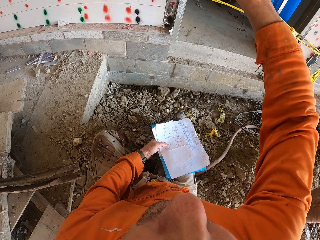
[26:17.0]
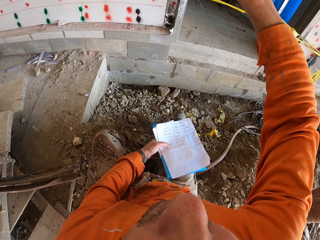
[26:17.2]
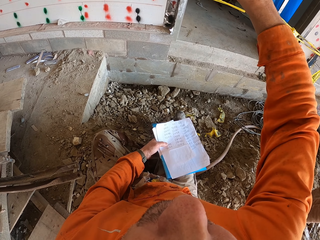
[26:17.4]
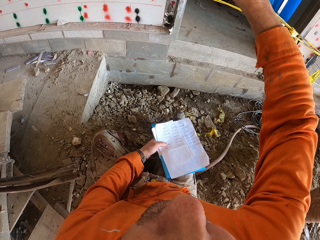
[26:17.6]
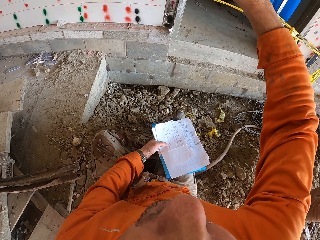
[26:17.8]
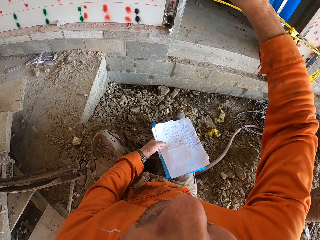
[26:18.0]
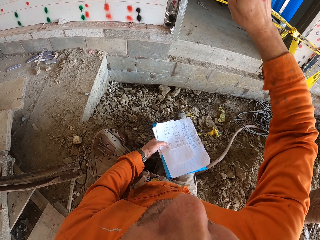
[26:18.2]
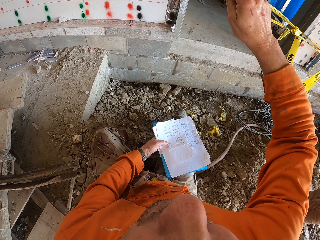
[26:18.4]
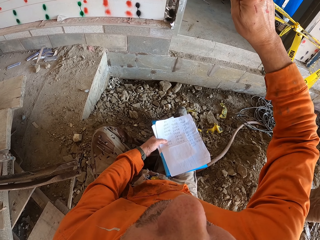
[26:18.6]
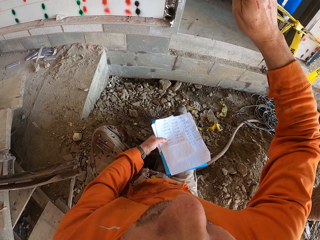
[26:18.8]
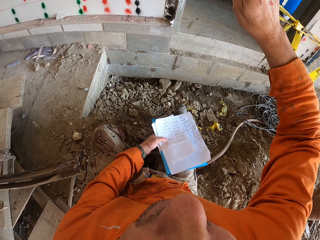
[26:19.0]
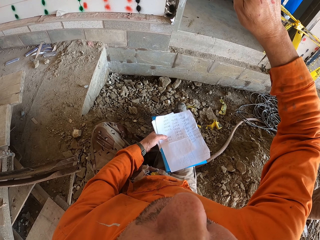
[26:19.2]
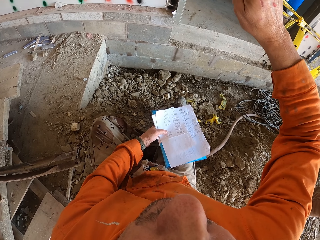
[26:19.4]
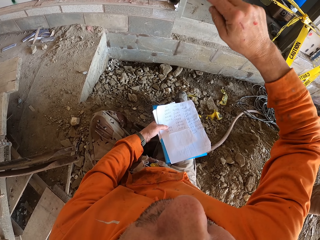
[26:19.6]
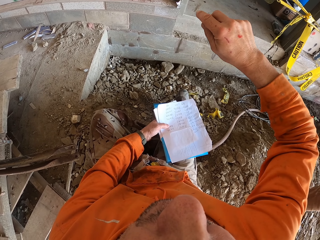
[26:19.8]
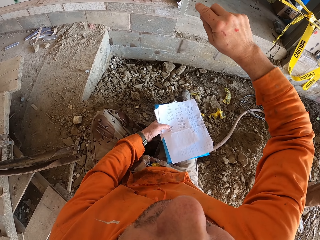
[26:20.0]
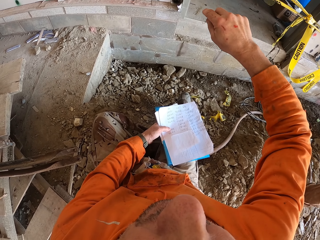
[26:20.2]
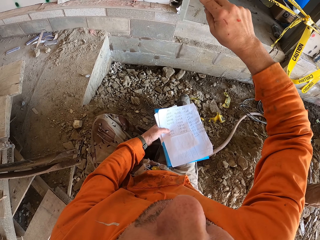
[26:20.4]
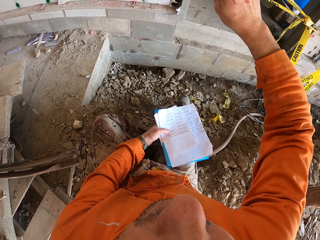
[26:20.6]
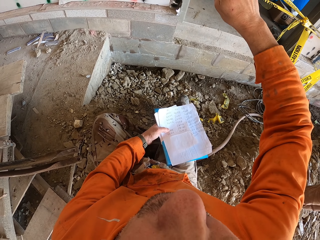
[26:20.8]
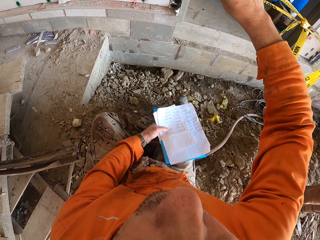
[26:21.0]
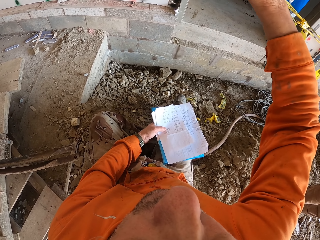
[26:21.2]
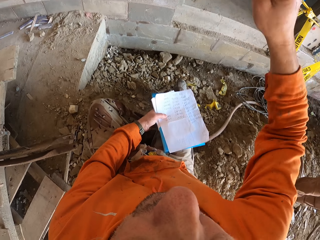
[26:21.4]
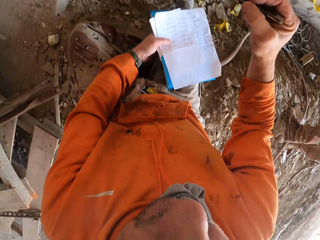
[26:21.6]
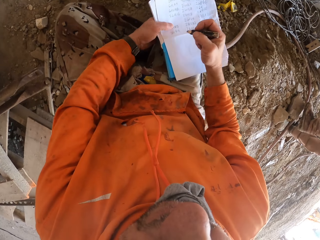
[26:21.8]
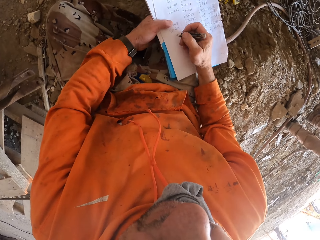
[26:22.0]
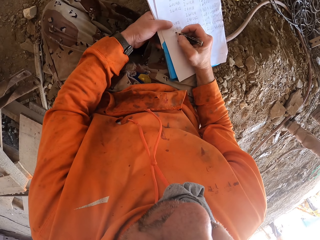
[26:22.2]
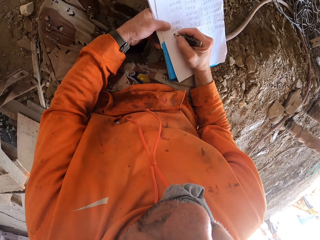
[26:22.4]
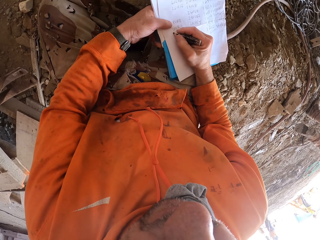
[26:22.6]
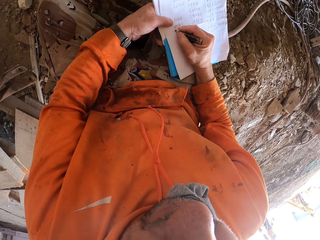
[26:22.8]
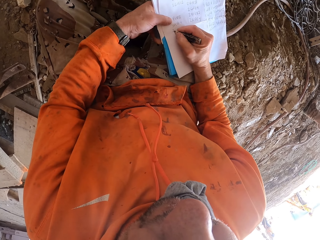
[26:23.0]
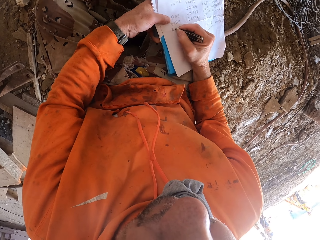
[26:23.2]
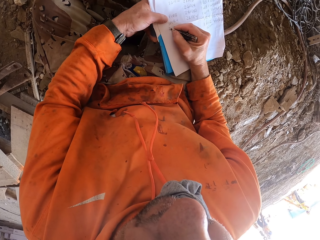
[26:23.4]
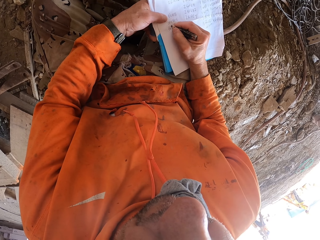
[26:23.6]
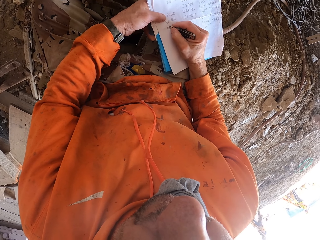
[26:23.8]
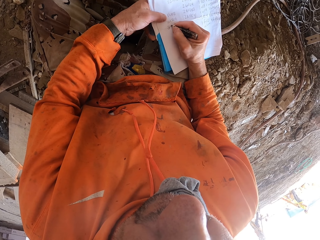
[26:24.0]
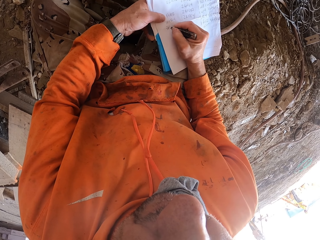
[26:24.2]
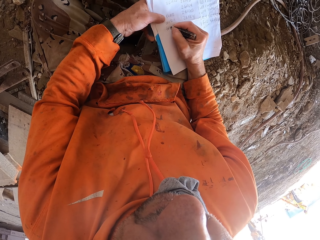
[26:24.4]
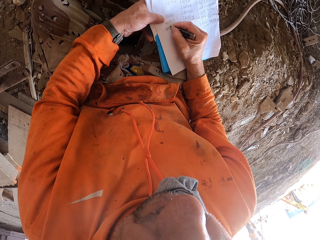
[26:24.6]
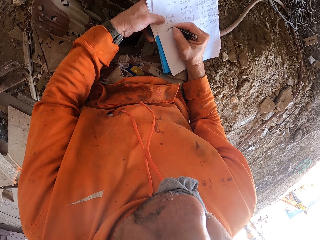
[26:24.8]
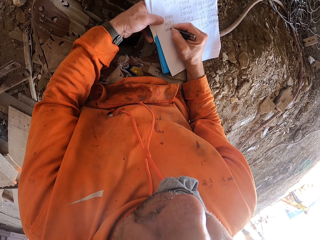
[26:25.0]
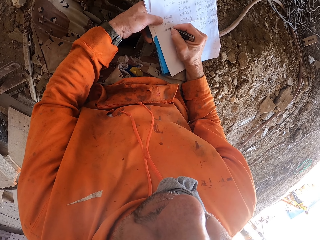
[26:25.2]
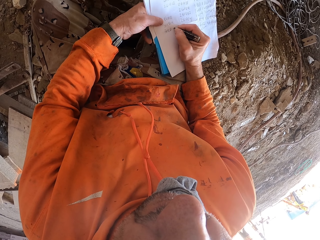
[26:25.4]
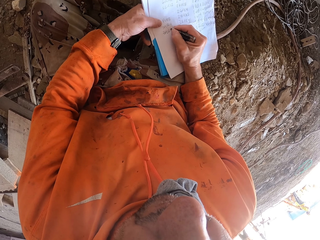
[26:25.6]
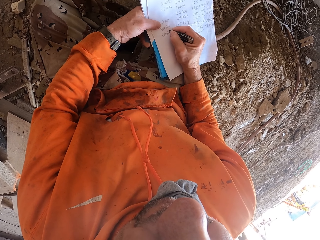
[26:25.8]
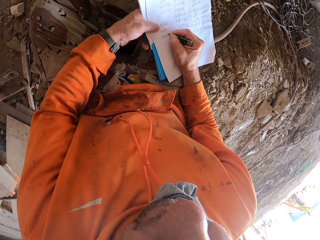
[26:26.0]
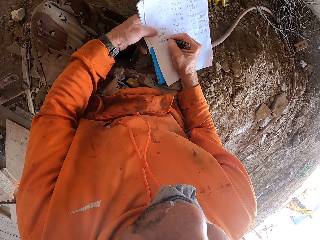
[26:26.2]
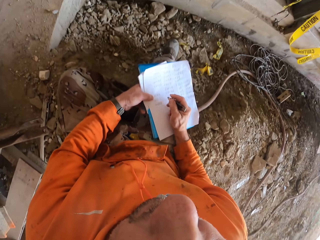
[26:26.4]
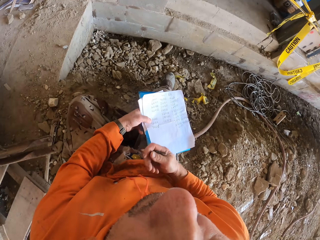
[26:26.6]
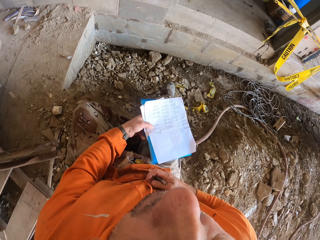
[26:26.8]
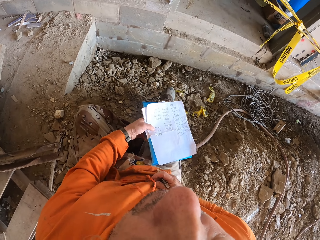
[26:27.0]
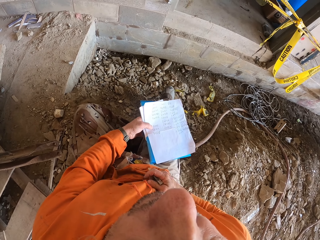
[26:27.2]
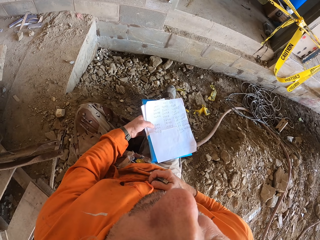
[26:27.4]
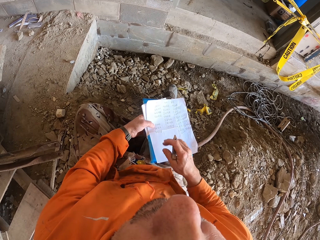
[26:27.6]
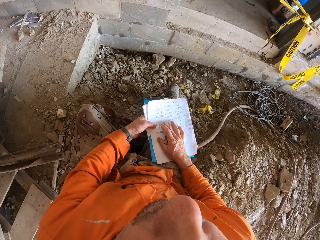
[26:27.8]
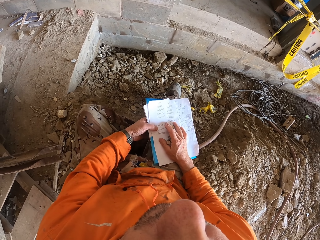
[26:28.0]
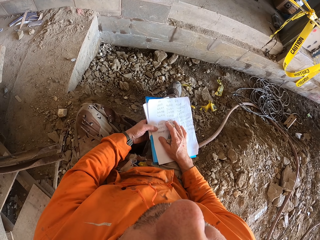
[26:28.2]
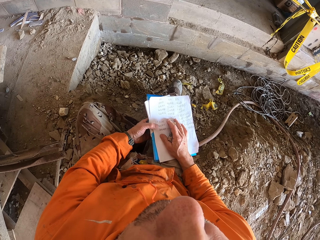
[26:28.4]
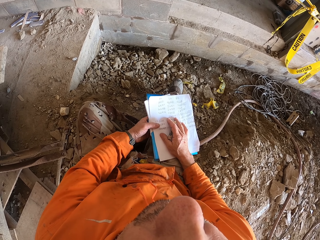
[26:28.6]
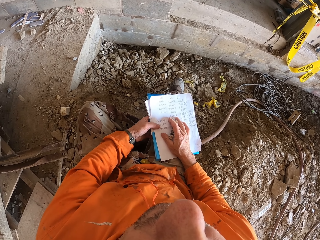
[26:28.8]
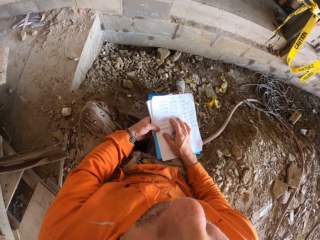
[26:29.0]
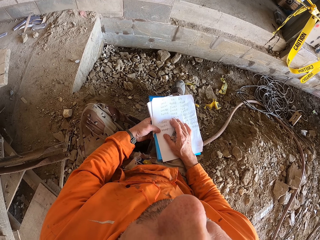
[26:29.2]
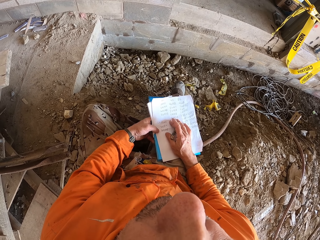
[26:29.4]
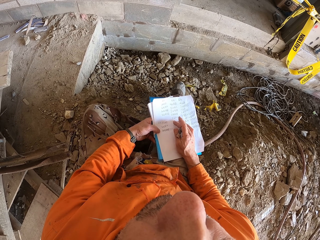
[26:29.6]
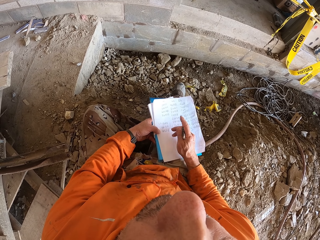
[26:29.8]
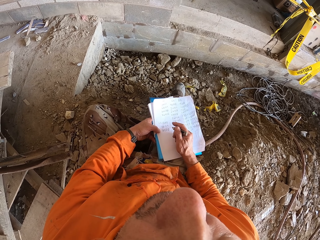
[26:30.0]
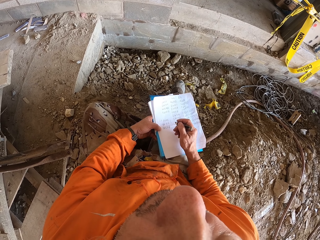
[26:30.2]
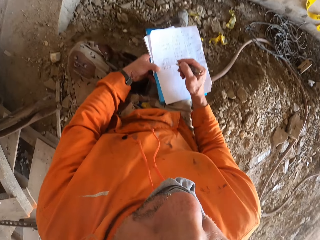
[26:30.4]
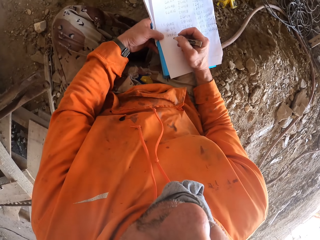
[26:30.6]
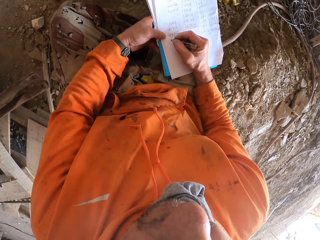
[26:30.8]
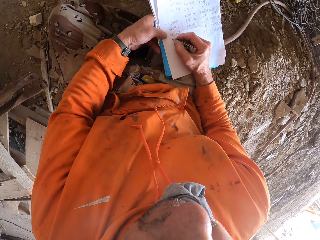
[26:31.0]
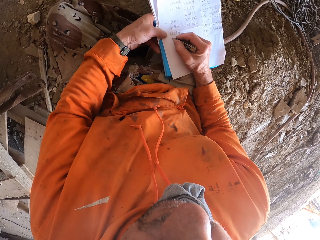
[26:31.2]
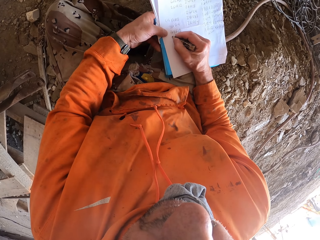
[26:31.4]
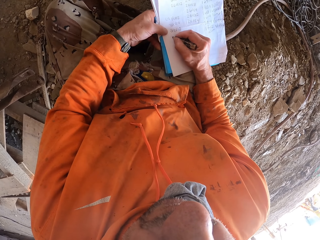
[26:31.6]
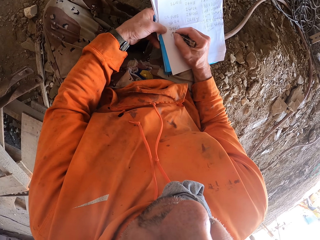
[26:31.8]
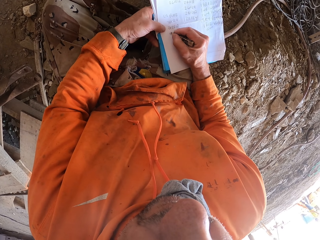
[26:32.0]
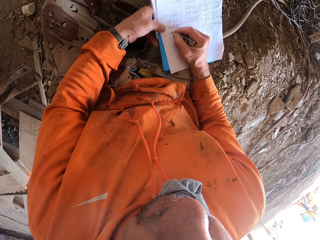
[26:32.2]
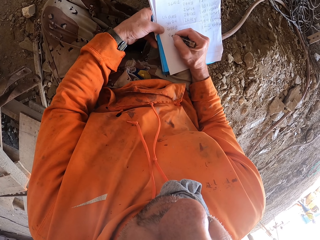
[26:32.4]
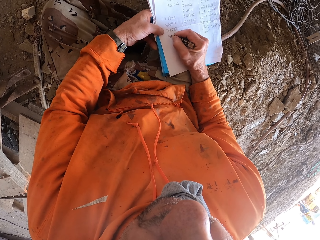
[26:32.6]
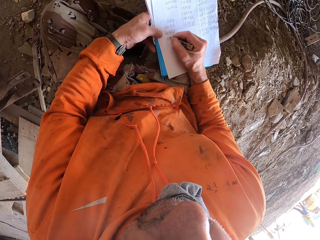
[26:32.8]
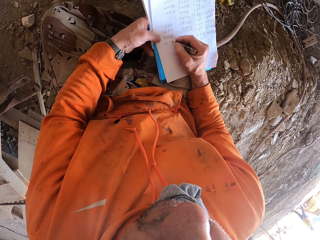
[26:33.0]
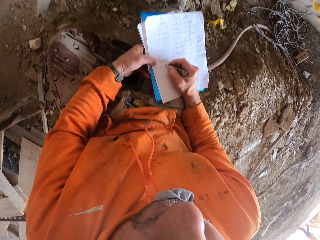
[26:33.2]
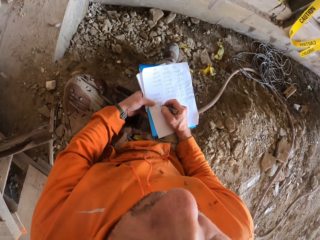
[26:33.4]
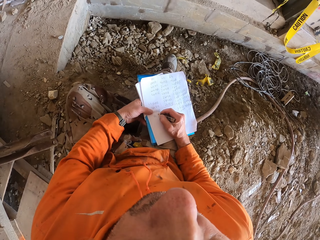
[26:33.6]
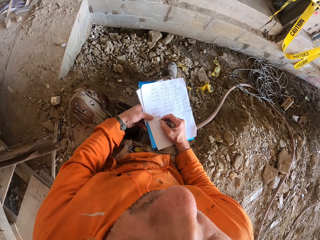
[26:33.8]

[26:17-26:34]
The camera wearer moves his hand. He writes on the paper. He touches his cloth. He touches the paper. He writes on the paper.
